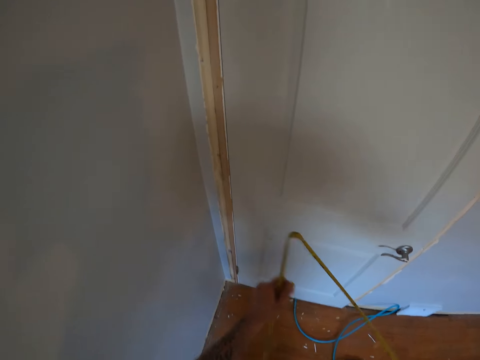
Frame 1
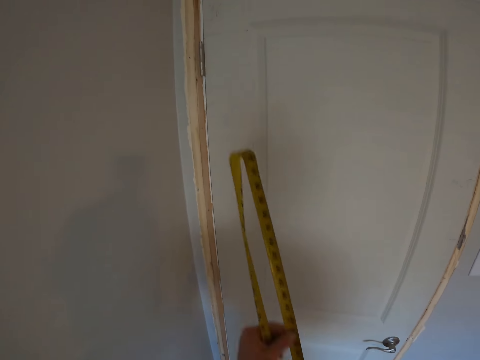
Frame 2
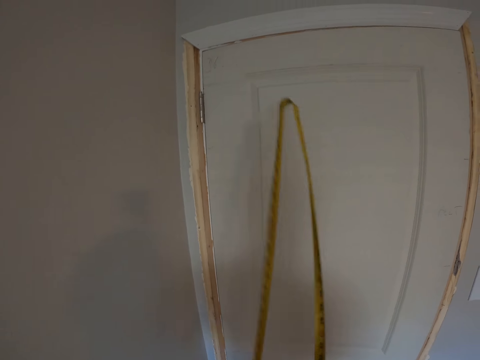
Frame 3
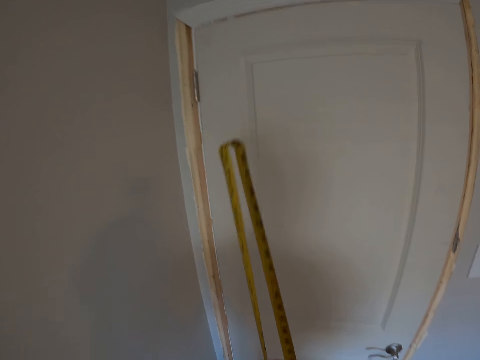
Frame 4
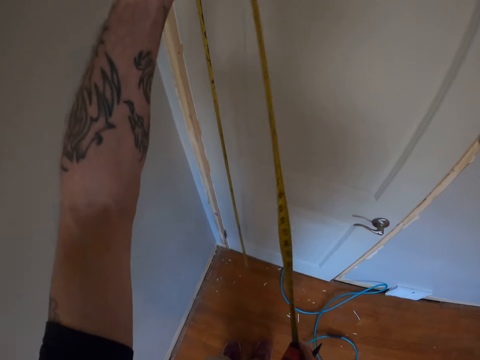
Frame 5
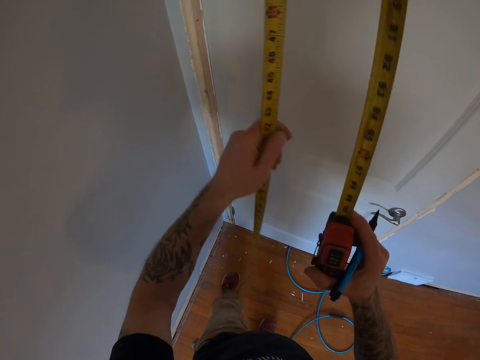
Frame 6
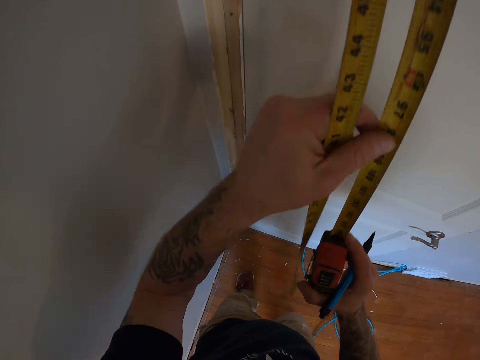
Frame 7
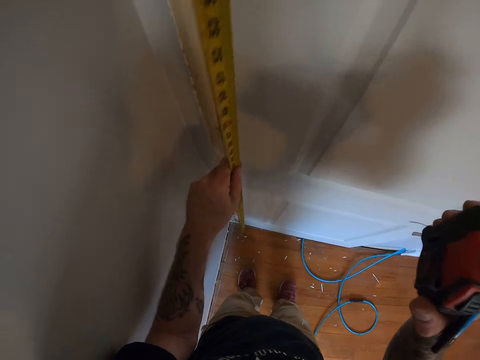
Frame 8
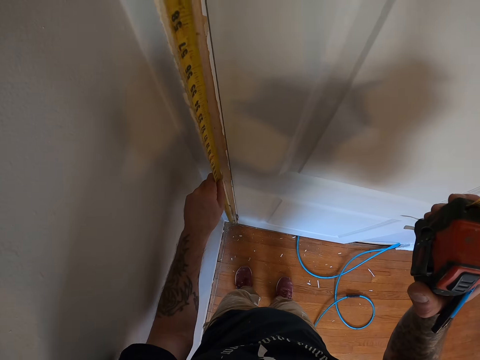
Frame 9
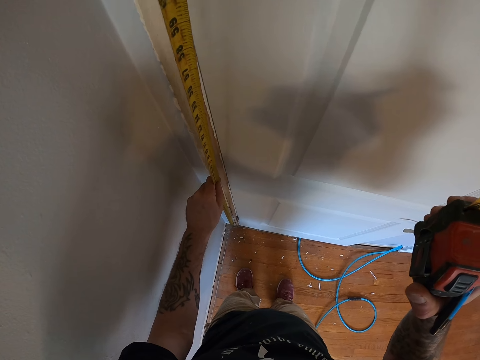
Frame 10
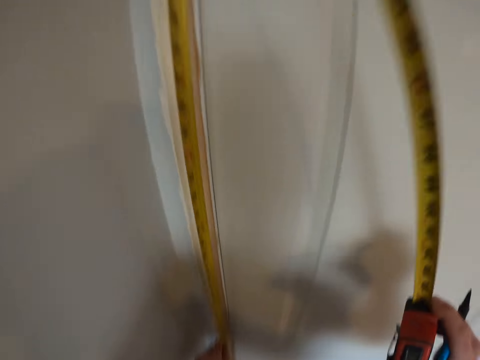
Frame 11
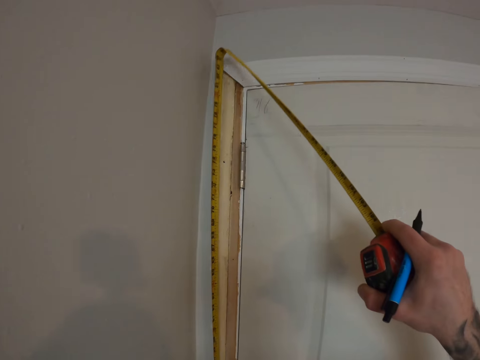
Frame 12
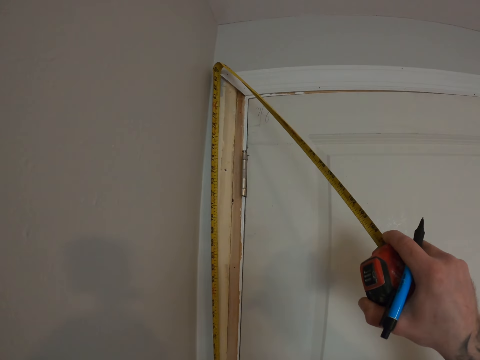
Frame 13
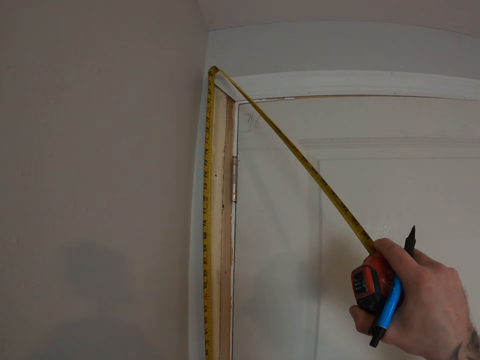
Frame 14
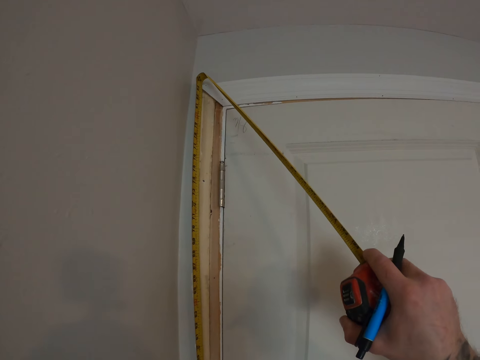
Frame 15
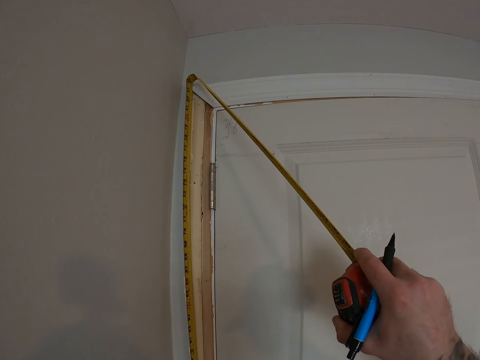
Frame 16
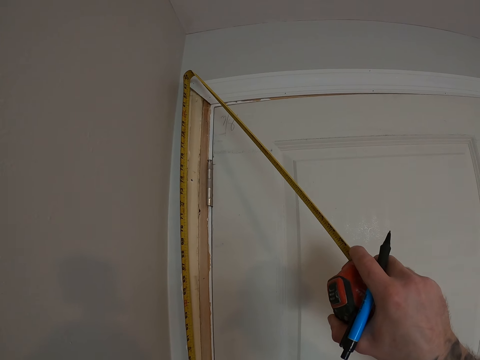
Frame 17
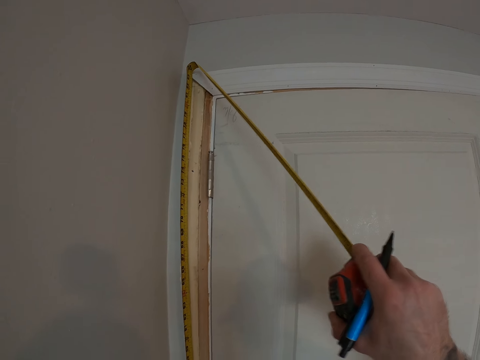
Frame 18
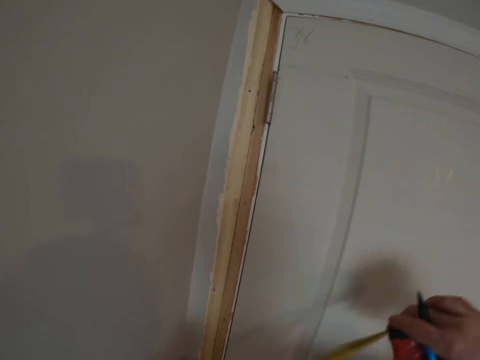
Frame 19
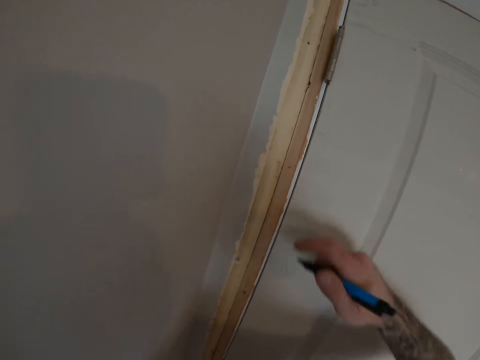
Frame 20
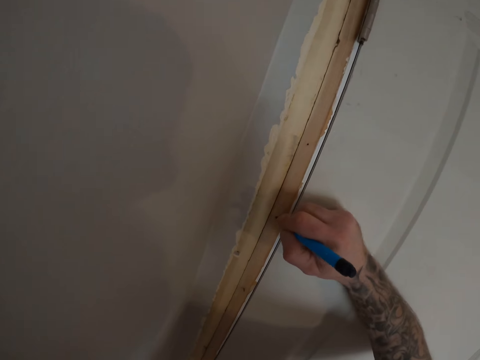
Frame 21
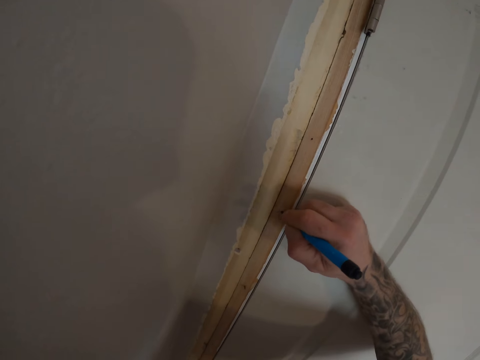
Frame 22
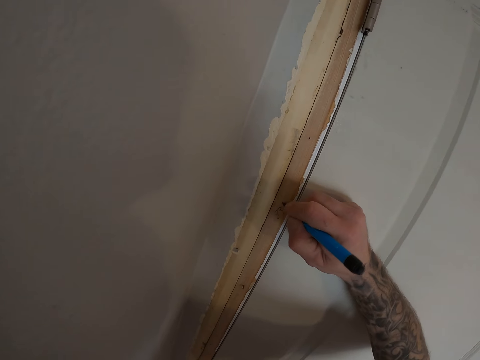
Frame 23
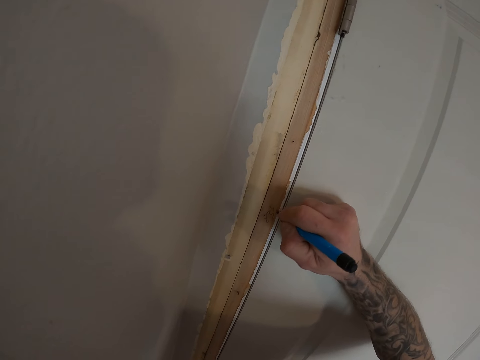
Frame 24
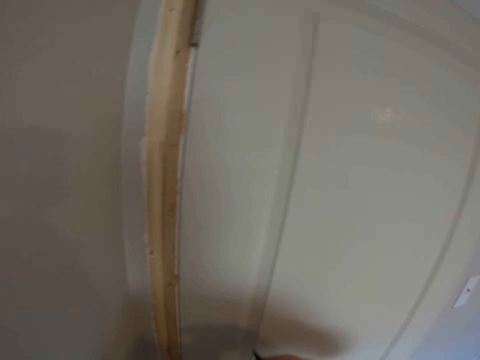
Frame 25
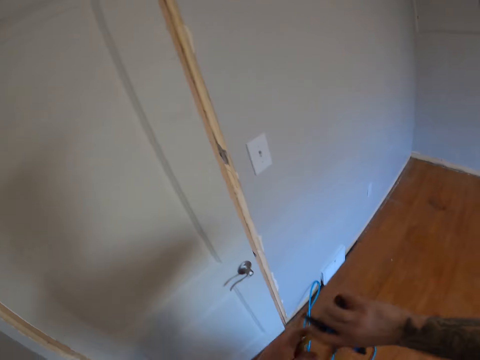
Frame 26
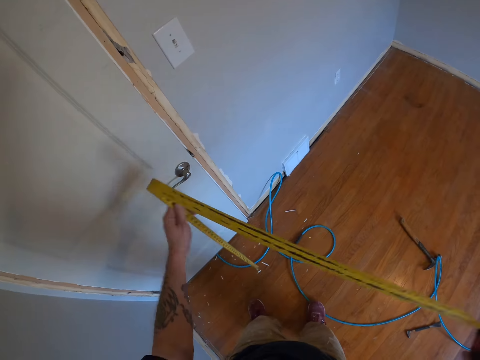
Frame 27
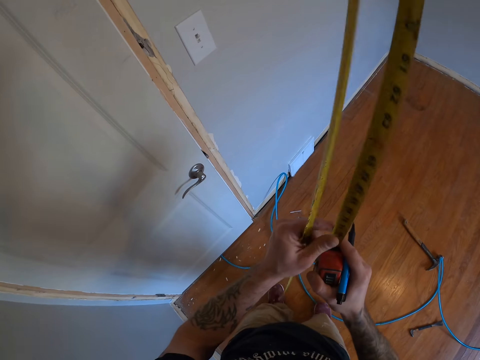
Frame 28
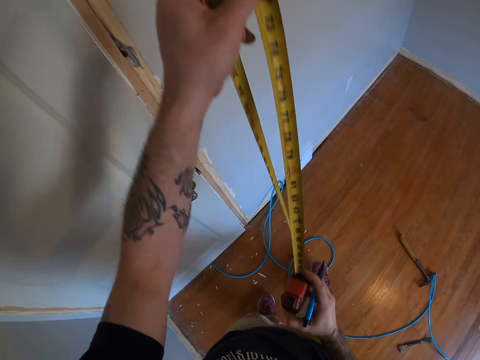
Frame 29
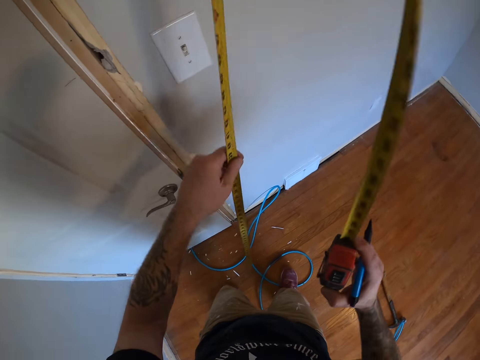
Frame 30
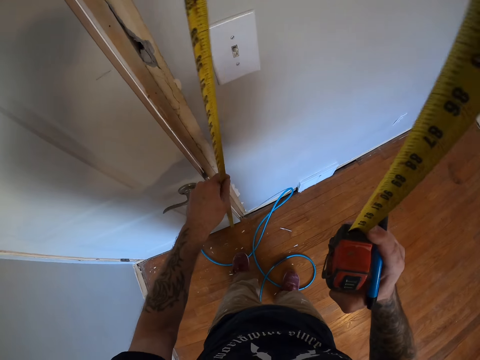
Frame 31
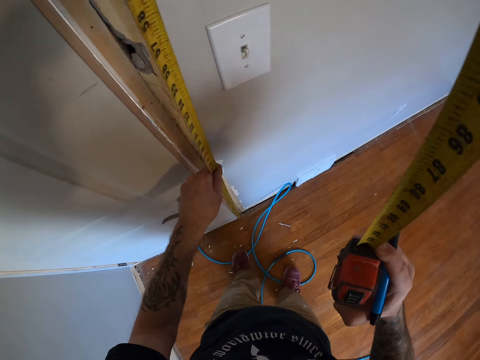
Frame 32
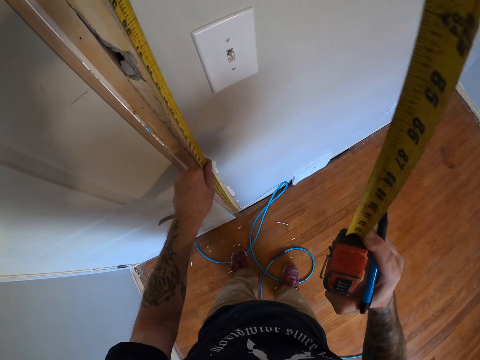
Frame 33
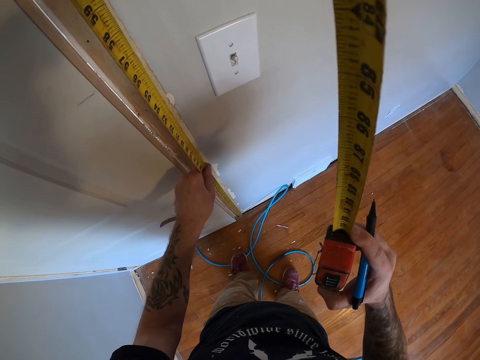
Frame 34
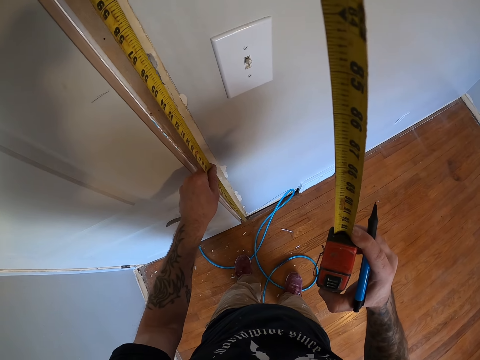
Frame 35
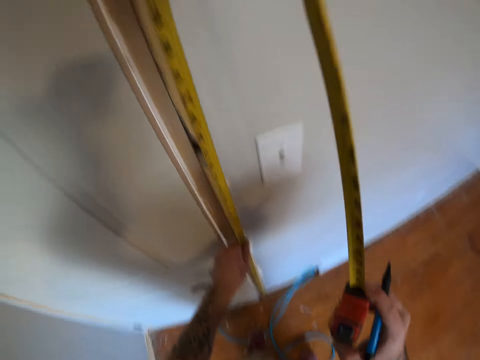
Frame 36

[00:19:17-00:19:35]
The camera wearer measures the door frame area with the tape measure. They write the measurements on the door frame with the pen. They walk on the floor. They measure the door frame area with the tape measure.

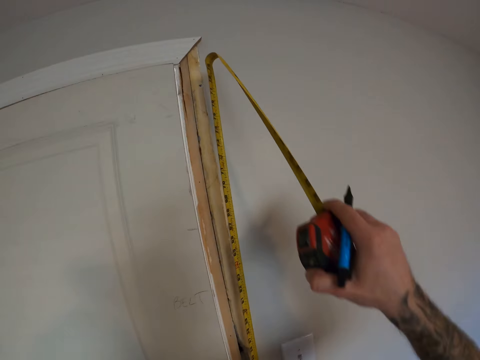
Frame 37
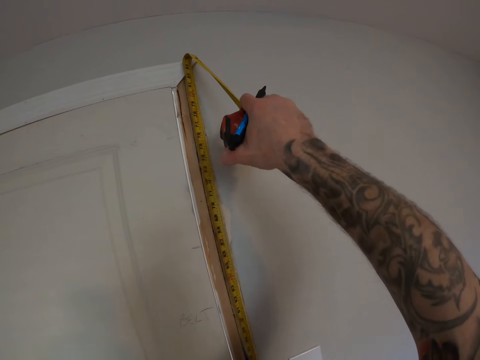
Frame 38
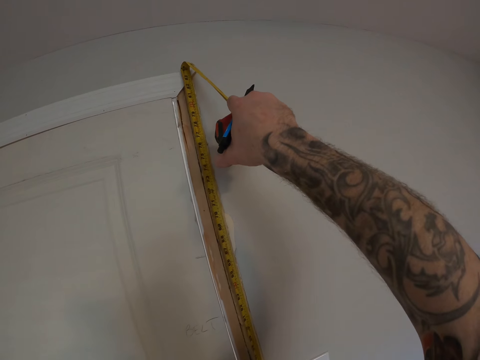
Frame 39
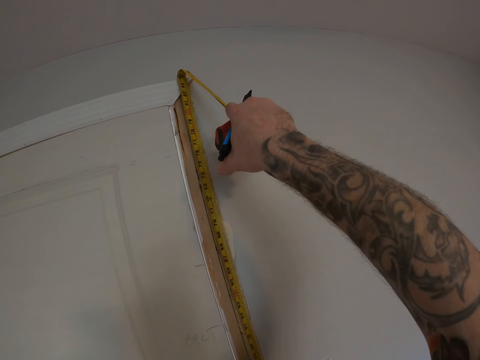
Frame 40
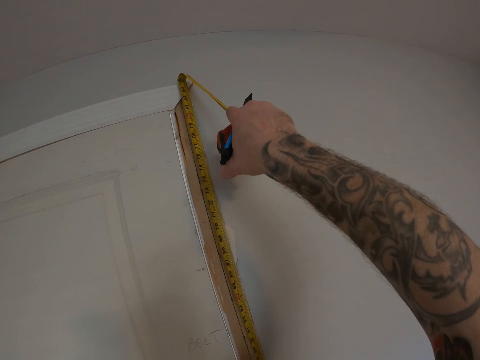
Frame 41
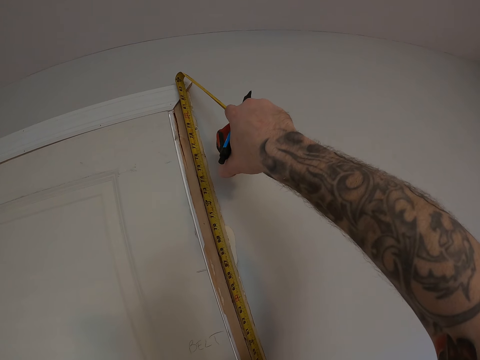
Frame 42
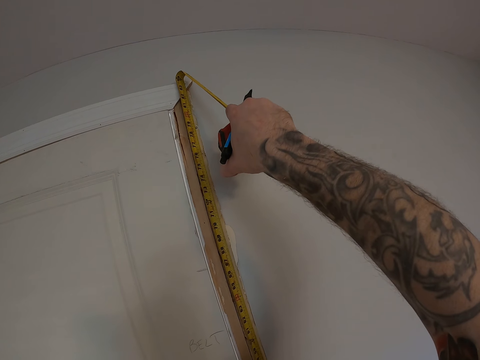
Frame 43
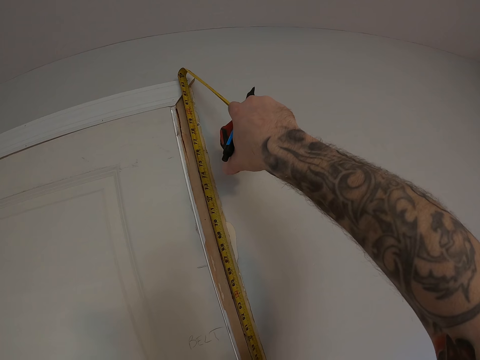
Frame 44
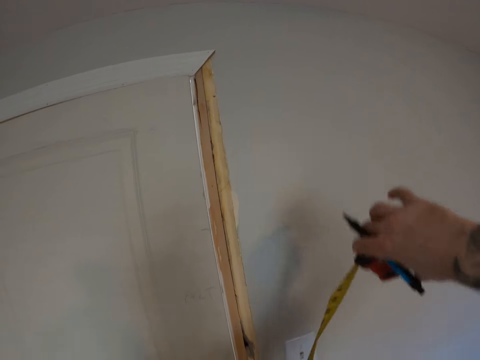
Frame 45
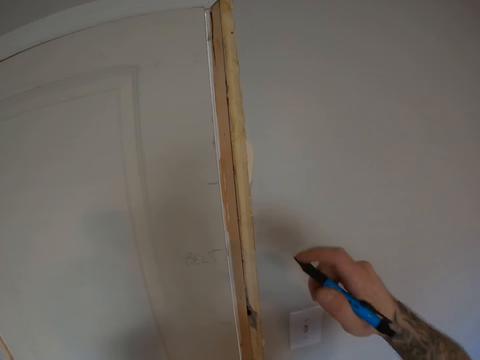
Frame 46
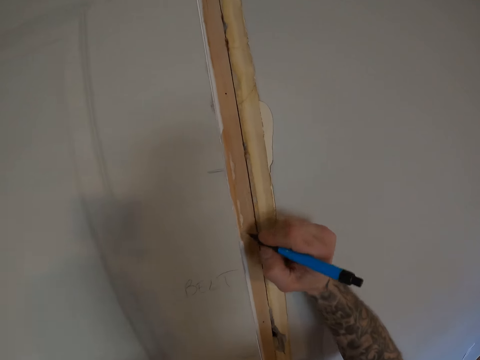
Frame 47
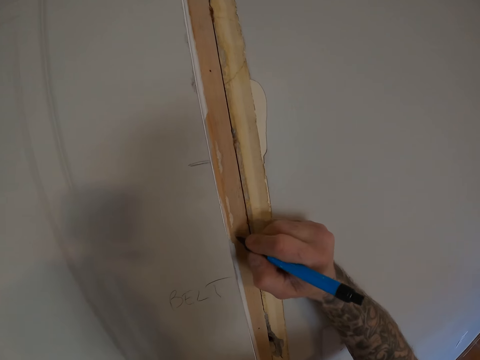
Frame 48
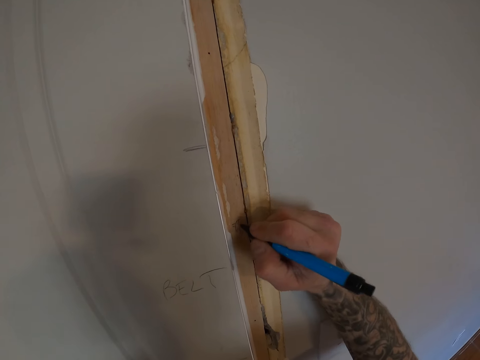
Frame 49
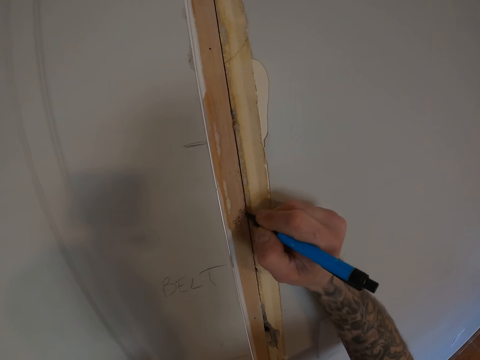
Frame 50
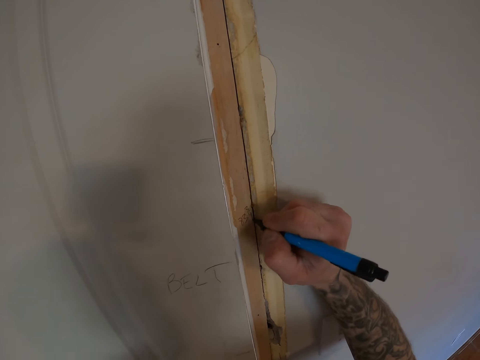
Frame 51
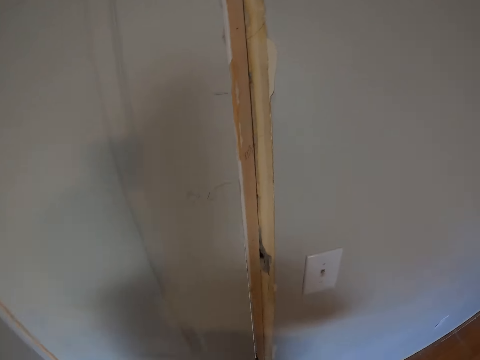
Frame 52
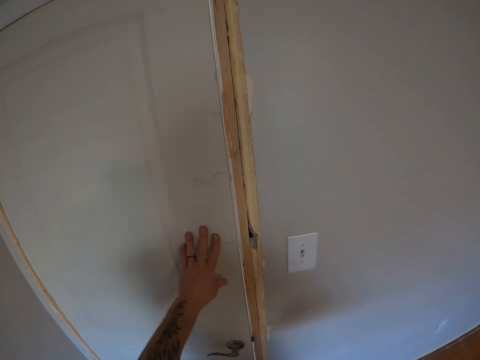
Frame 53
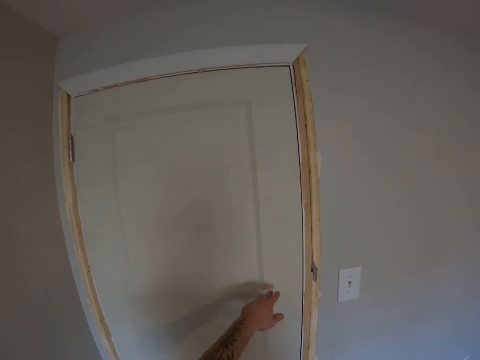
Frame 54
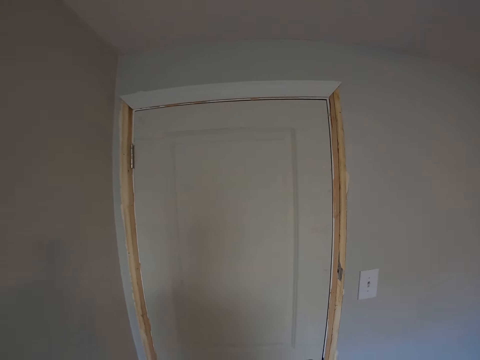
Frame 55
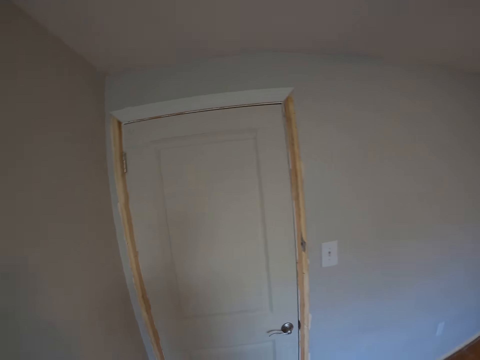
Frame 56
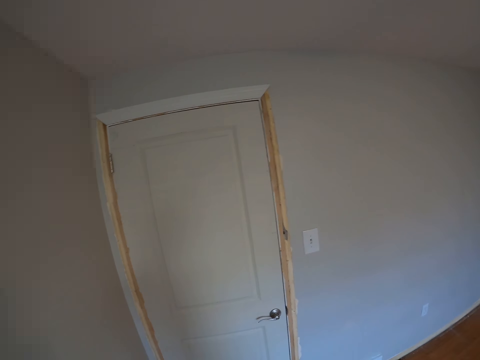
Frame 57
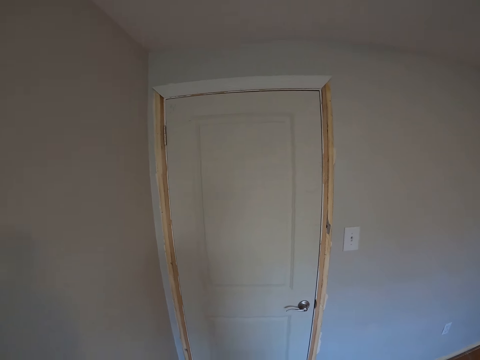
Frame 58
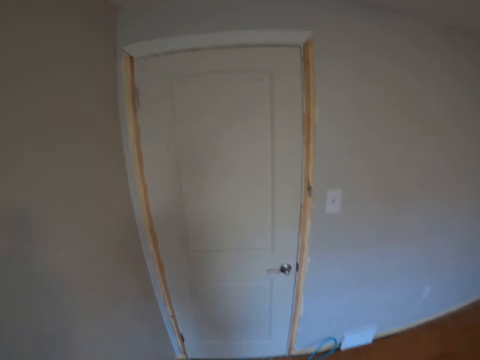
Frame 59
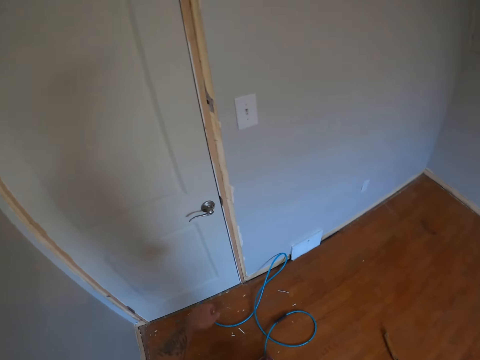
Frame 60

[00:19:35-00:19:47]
The camera wearer writes the measurements on the door frame with a pen. They walk around the room. They hold the door. They stand on the floor.
